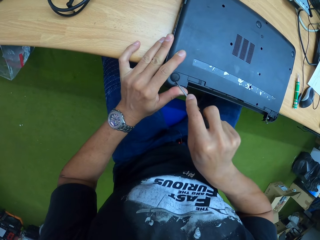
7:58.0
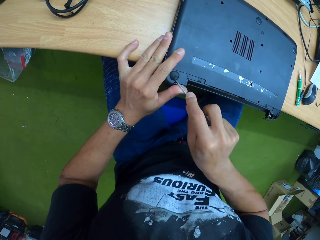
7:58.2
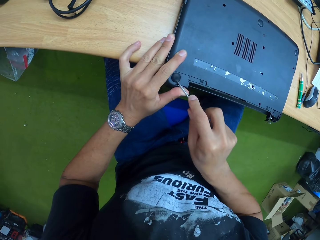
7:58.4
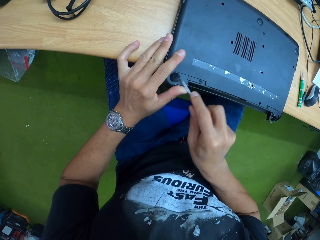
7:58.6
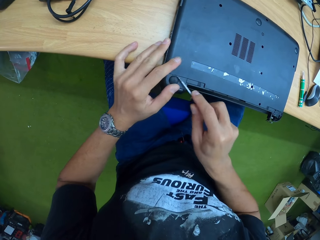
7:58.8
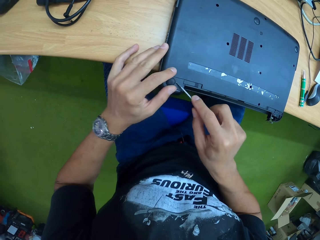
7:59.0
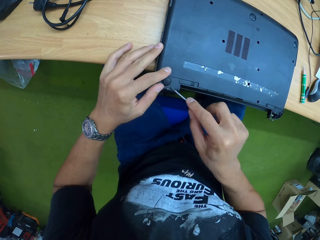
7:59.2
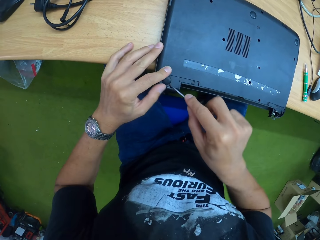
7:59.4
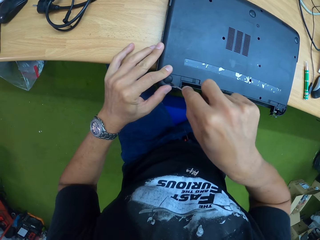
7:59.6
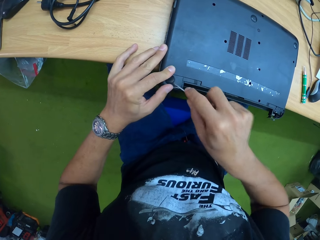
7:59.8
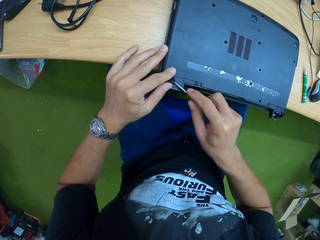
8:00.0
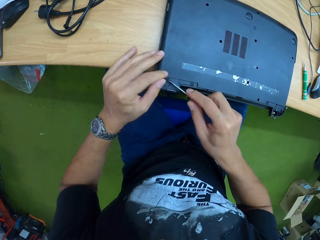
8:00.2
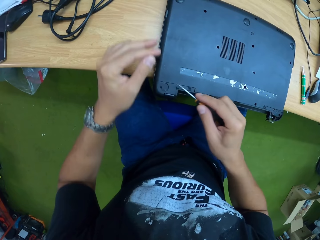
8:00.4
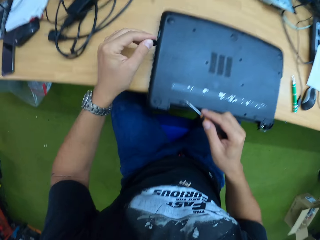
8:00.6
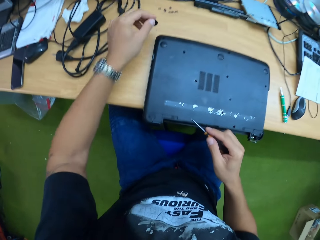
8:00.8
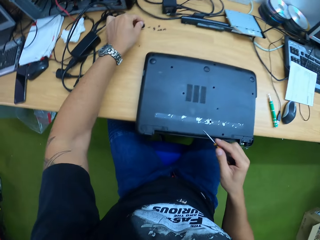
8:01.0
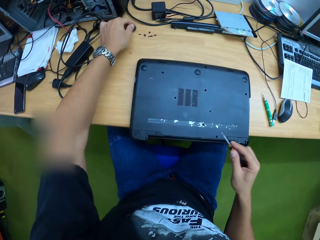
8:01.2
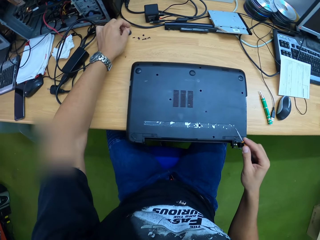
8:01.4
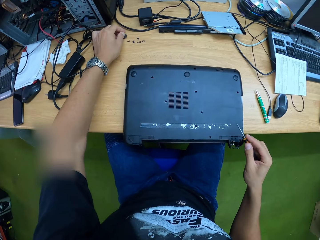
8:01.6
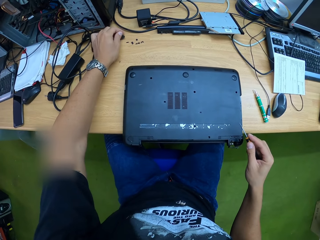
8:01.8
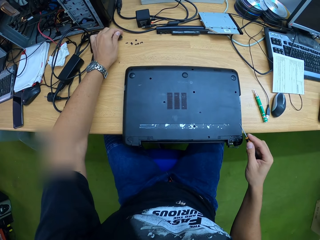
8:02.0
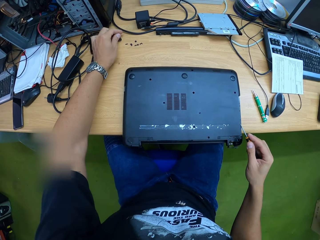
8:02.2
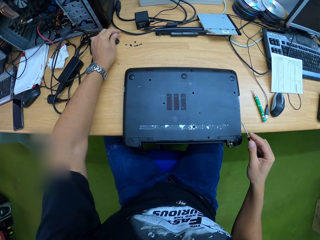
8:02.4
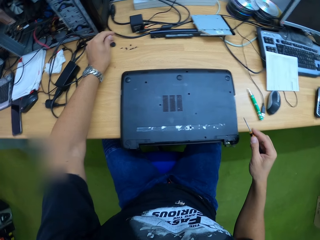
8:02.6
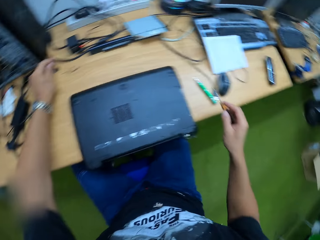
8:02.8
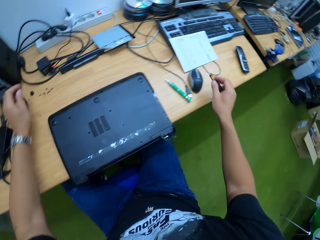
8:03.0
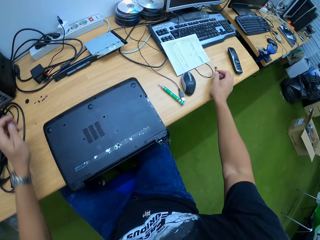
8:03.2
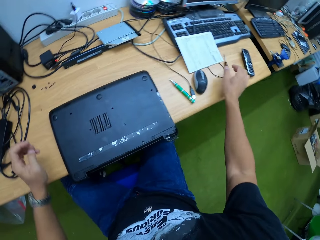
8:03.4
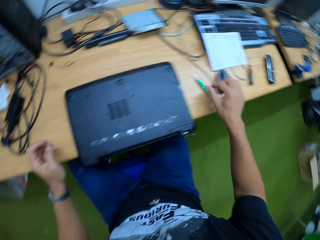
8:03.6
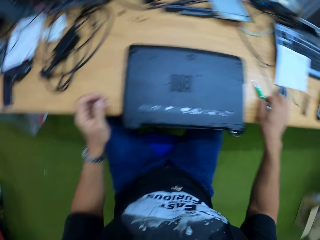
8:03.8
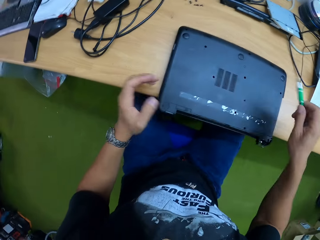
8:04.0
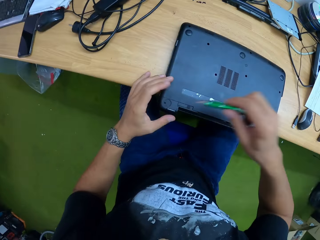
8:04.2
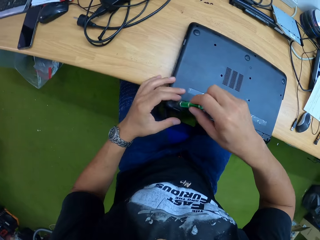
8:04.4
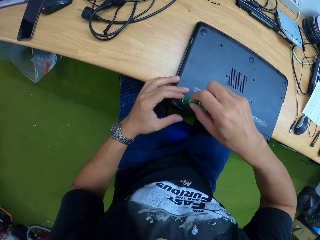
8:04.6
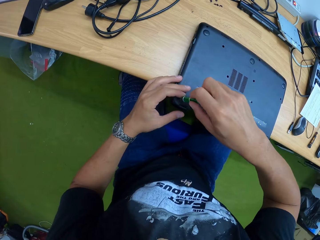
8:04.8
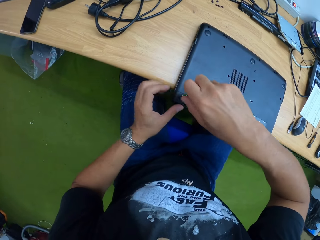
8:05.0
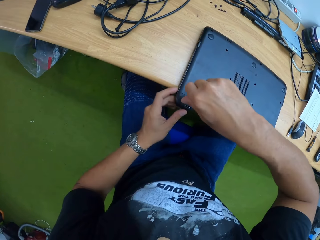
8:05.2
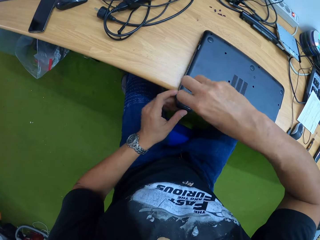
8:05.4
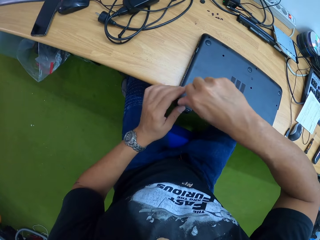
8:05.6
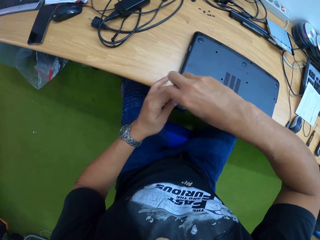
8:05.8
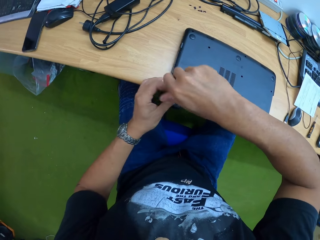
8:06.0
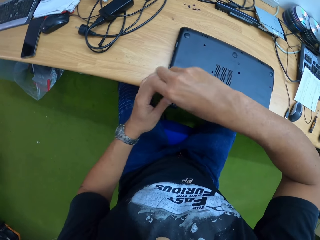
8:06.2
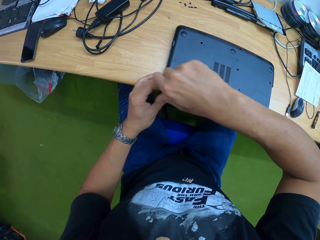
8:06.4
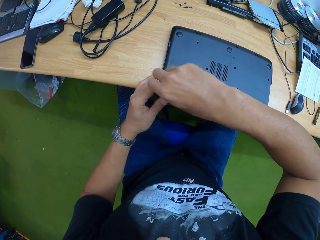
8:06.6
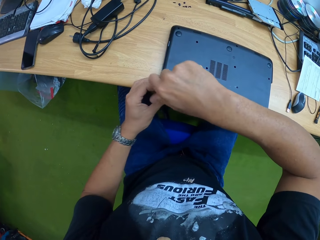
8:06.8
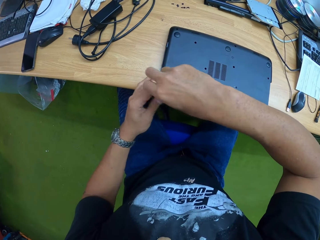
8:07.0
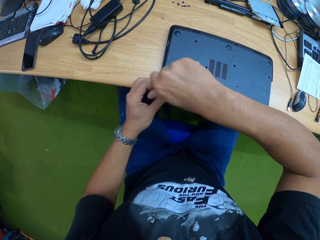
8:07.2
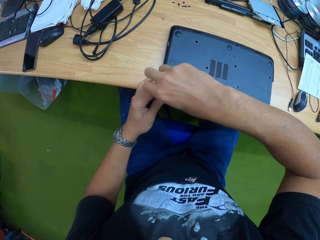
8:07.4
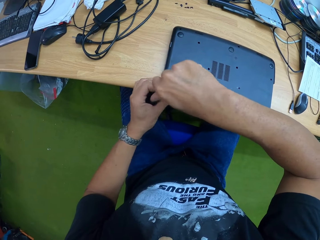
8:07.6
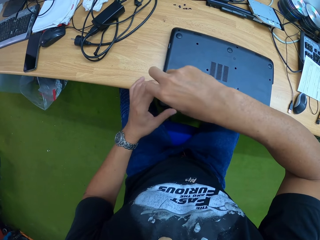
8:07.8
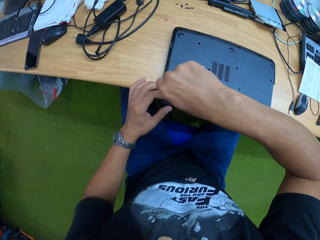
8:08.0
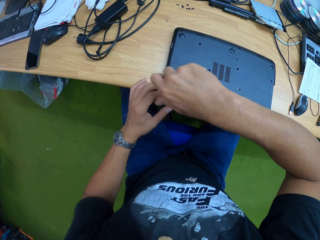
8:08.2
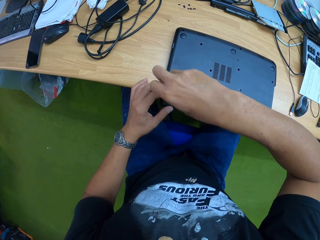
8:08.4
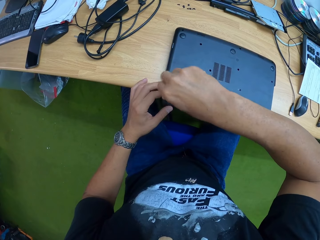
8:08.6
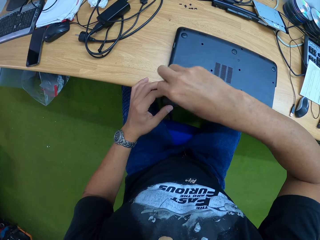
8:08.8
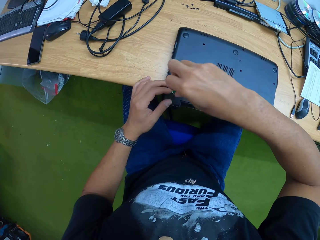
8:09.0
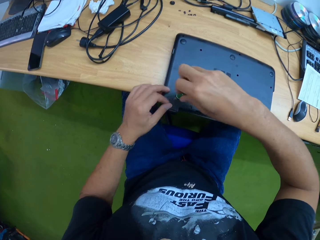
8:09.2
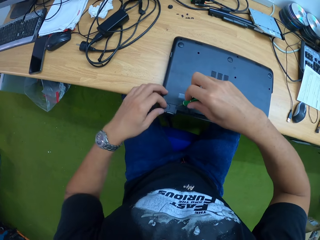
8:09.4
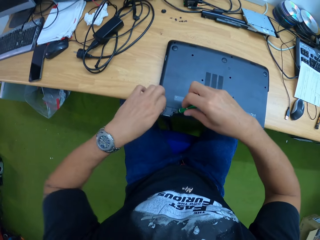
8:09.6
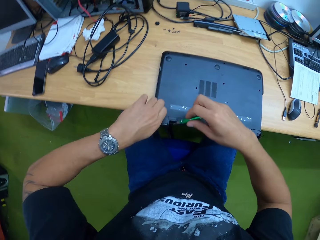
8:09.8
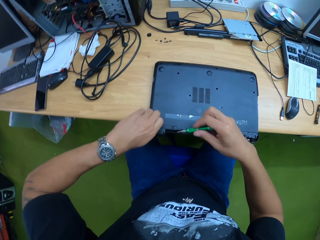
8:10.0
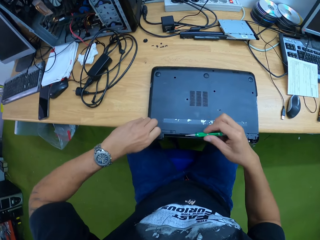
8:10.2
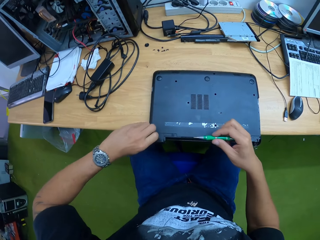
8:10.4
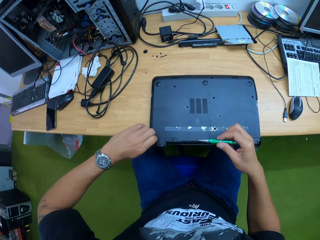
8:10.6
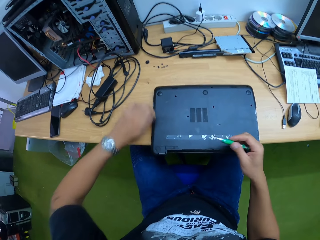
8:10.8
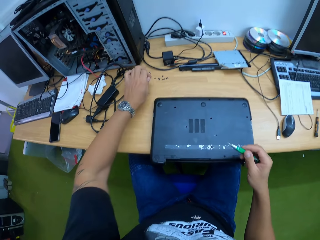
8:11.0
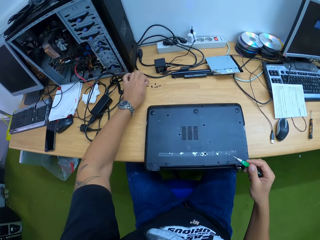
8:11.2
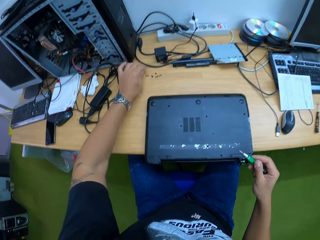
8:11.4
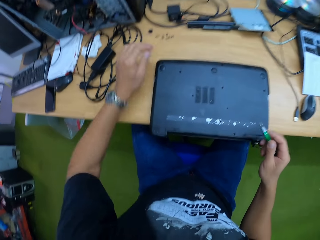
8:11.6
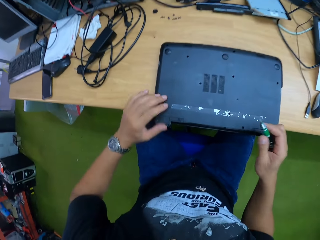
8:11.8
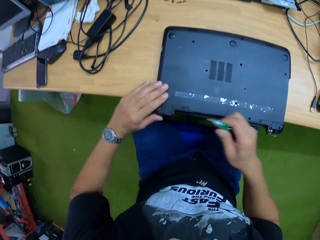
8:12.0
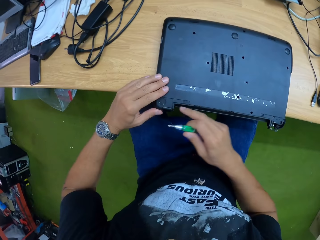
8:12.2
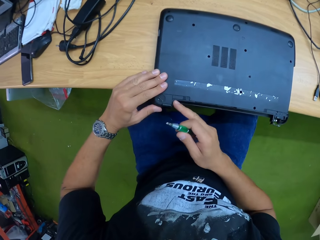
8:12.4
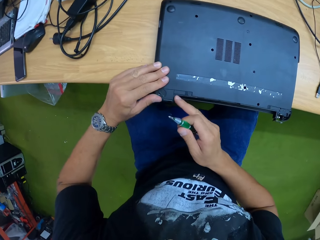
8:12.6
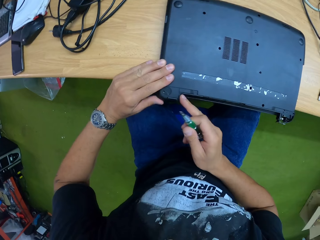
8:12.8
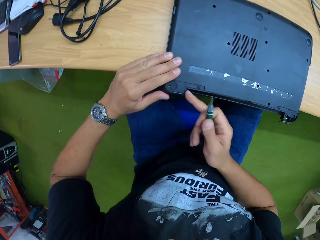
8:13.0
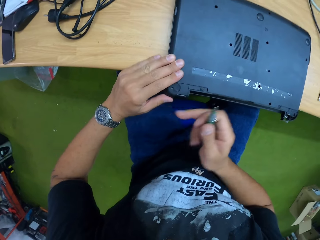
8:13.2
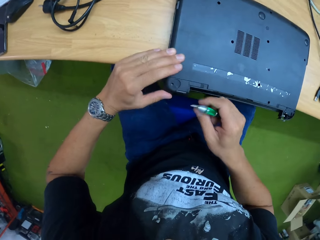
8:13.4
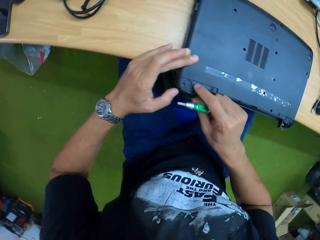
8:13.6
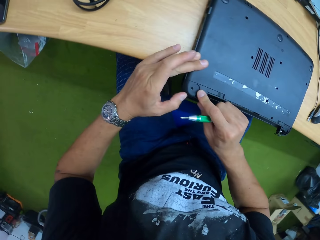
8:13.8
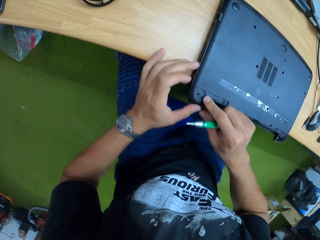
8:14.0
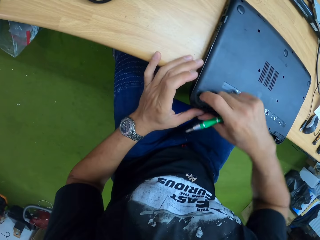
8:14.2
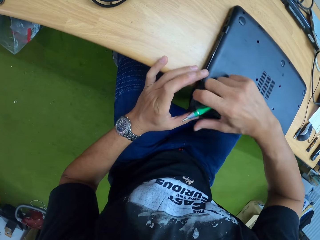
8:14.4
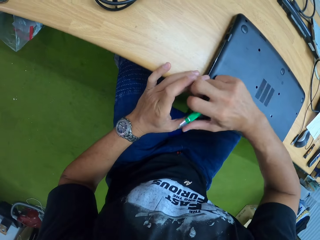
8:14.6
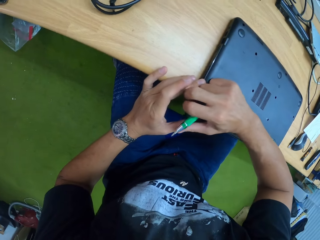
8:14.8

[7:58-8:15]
The camera wearer takes the screw cover with his left hand. He drops the screw cover on the table with his left hand. He drops the screwdriver on the table with his right hand. He takes the screwdriver from the table with his right hand. He places the screwdriver at a point on the laptop with his right hand. He loosens a screw from the laptop with the screwdriver on both hands. He takes the screw from the screwdriver with his left hand. He drops the screw on the table with his left hand. He removes a body cover on the laptop.

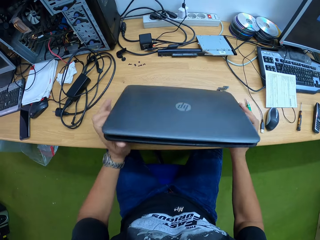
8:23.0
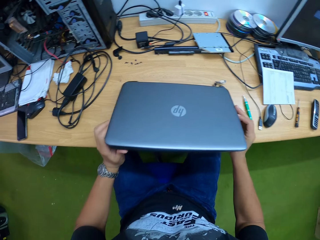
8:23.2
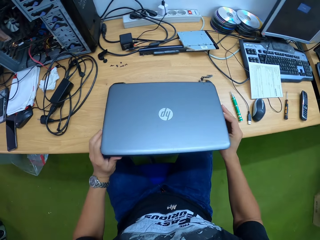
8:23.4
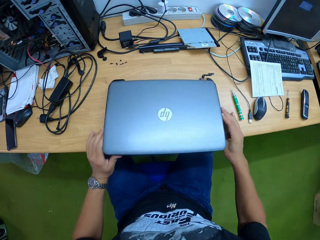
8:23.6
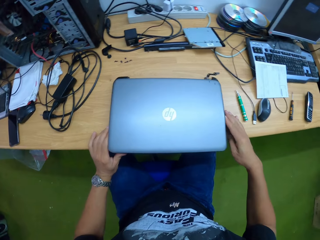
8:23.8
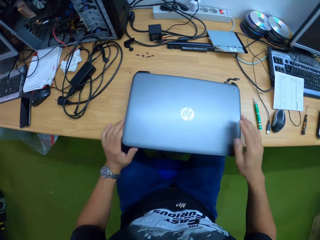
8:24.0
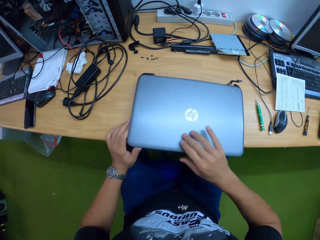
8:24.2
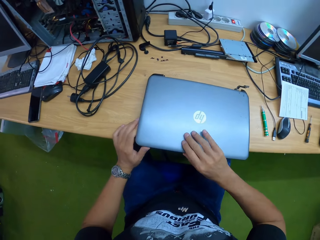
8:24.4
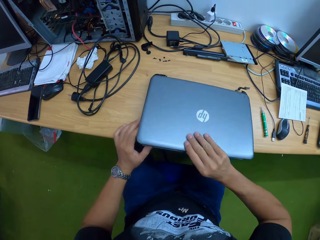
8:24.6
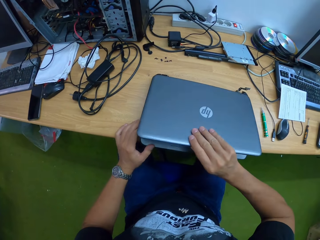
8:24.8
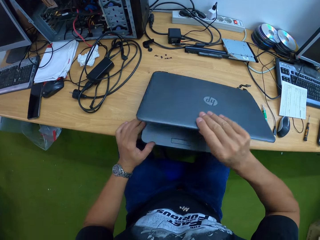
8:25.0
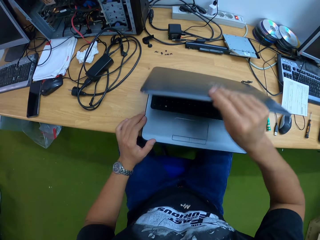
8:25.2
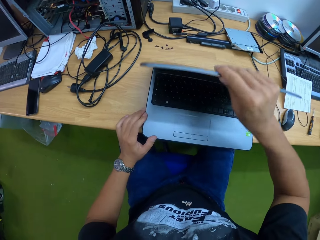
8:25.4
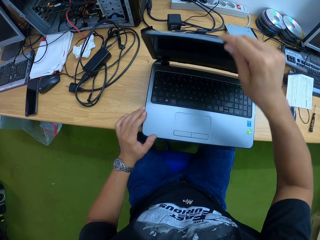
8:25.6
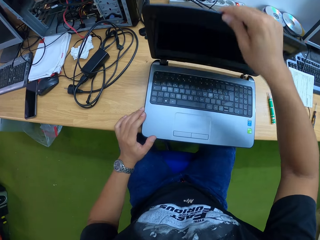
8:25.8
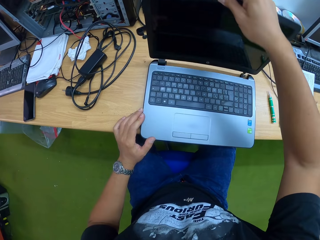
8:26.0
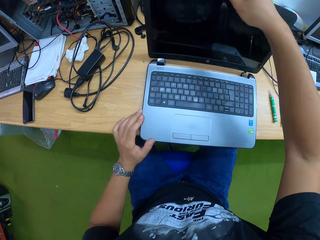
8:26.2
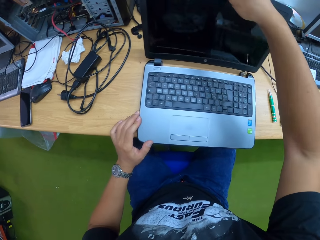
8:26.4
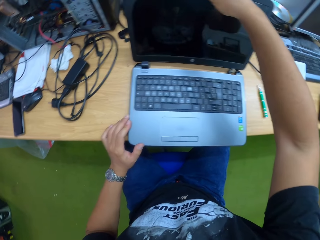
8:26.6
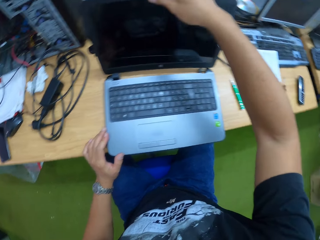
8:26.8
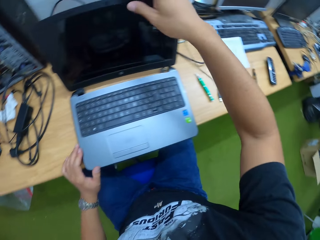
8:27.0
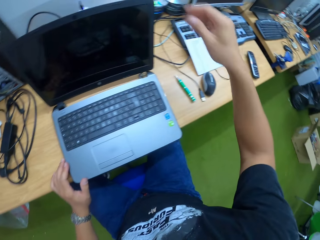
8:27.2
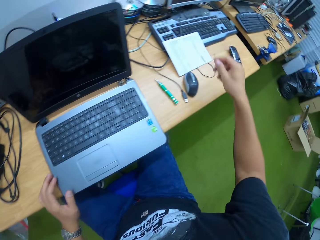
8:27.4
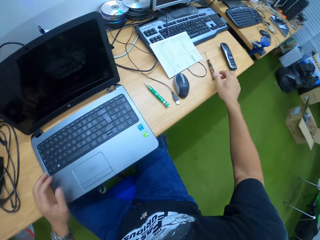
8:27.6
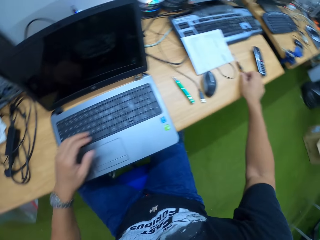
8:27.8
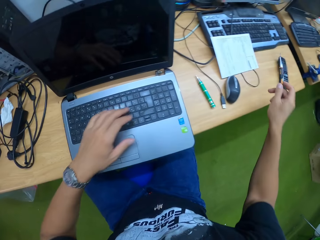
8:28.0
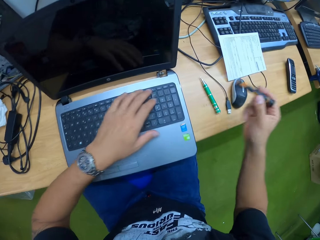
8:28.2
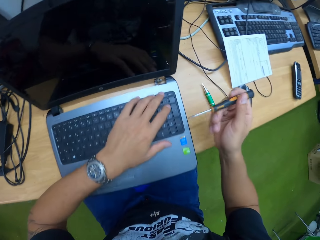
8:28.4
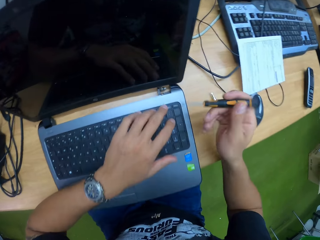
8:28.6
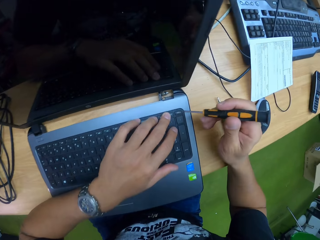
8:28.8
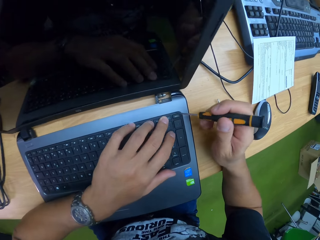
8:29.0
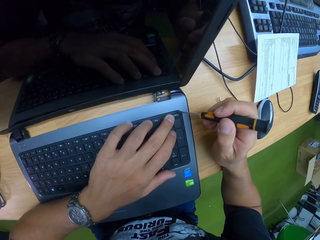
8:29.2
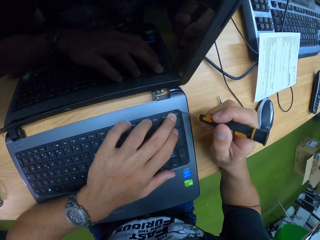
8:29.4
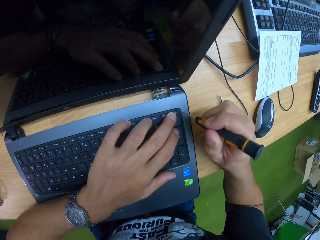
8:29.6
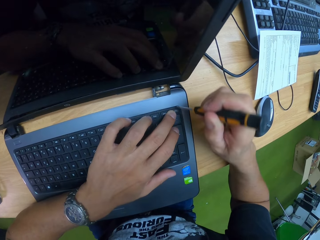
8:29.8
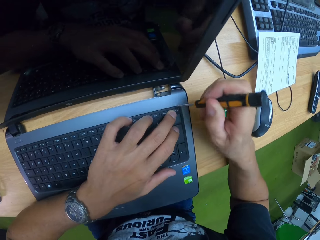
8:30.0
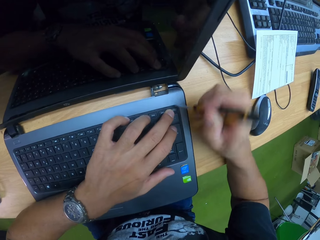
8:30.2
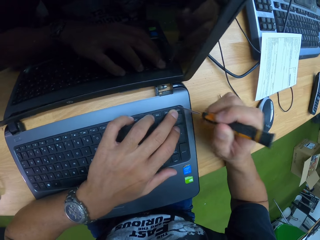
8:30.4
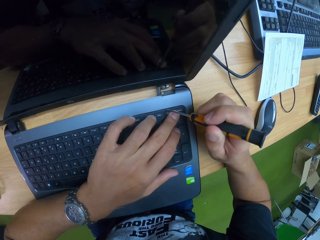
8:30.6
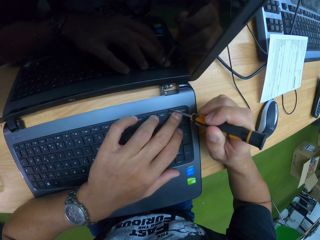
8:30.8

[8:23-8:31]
The camera wearer opens the laptop with his right hand. He takes a screwdriver from the table with his right hand. He removes the keyboard on the laptop.
